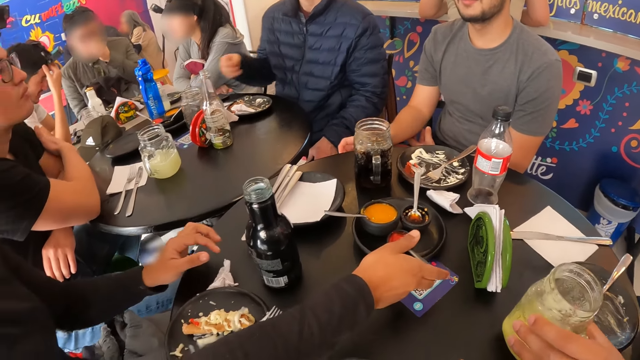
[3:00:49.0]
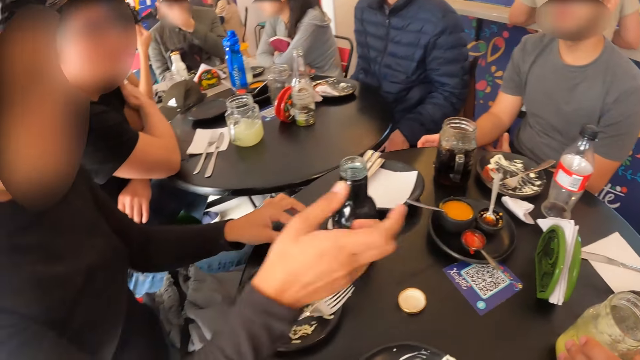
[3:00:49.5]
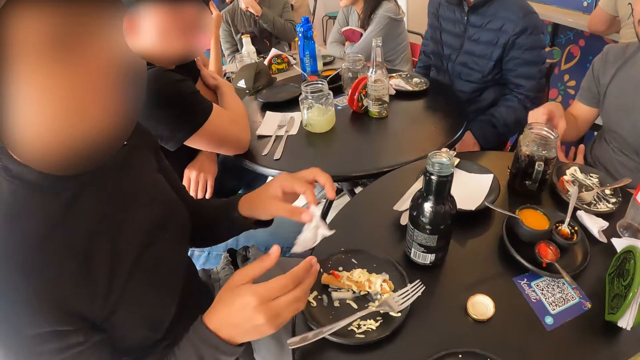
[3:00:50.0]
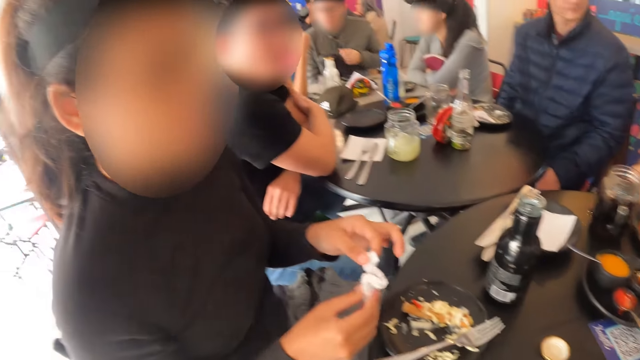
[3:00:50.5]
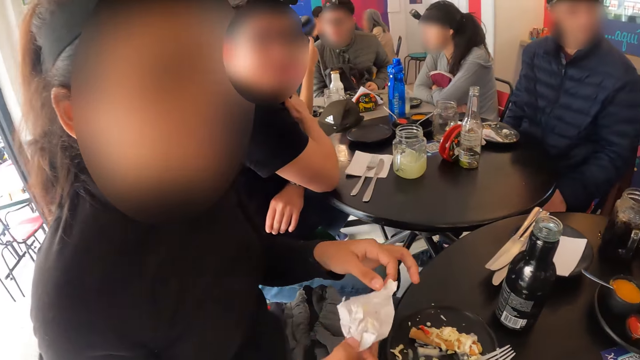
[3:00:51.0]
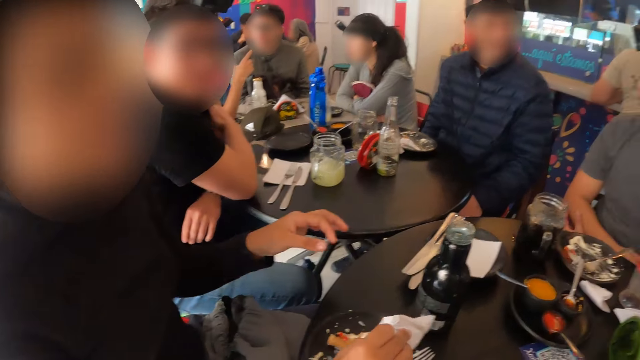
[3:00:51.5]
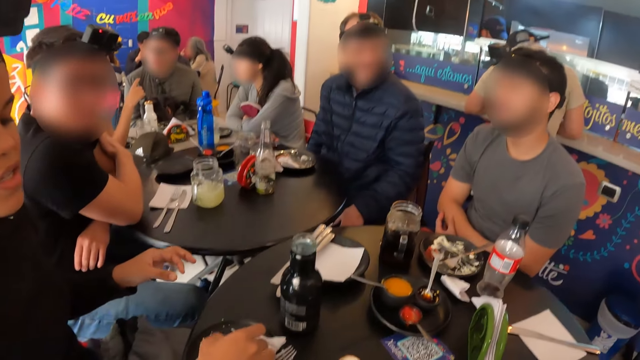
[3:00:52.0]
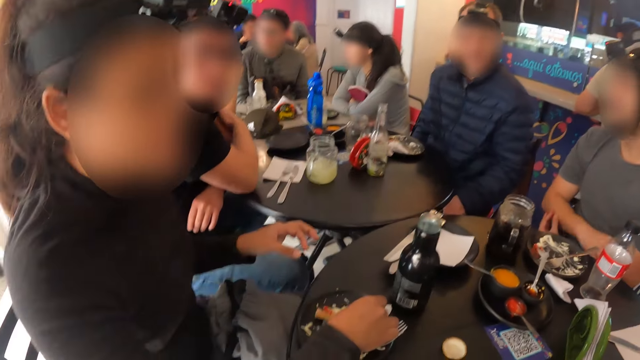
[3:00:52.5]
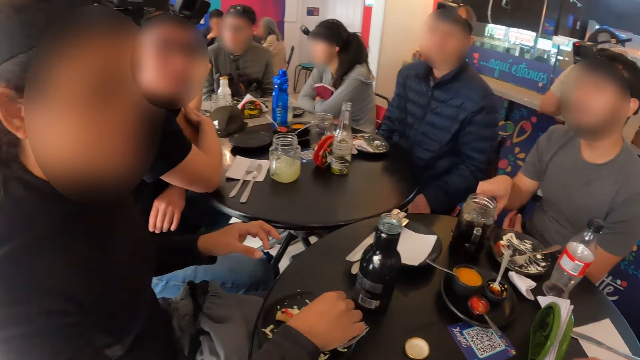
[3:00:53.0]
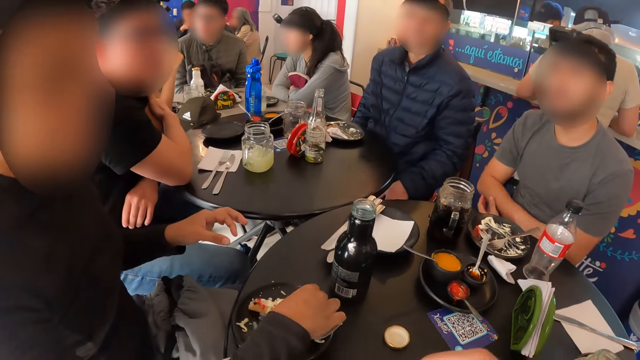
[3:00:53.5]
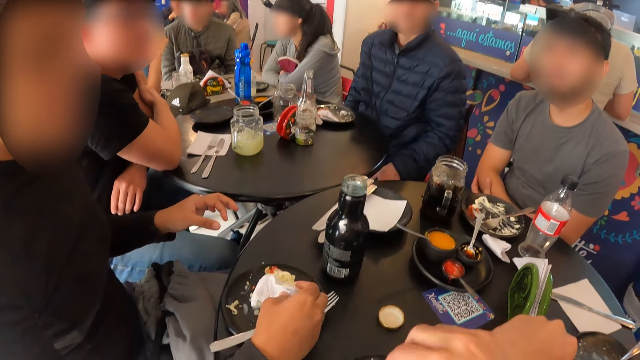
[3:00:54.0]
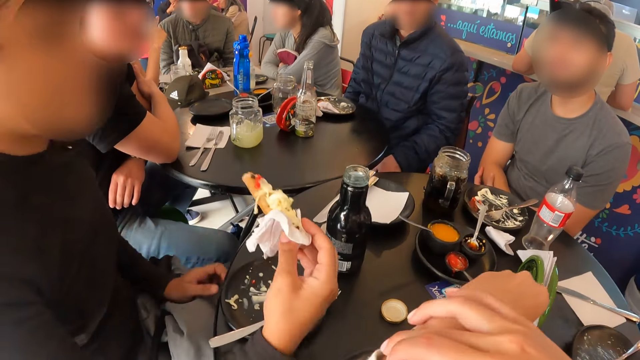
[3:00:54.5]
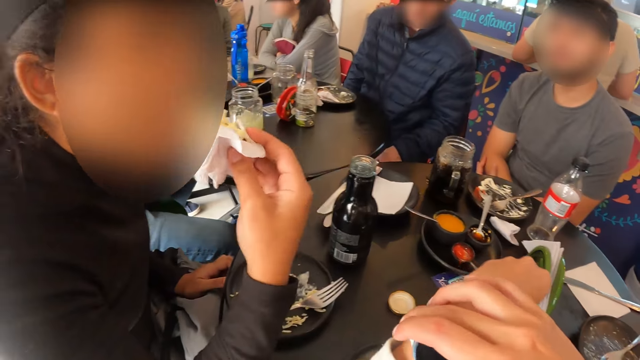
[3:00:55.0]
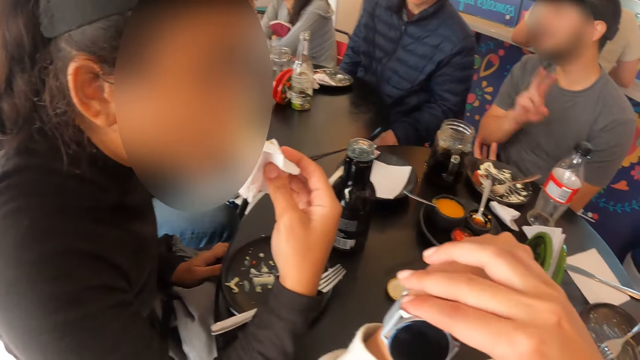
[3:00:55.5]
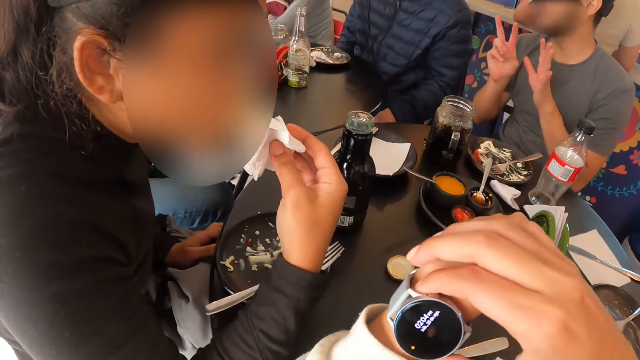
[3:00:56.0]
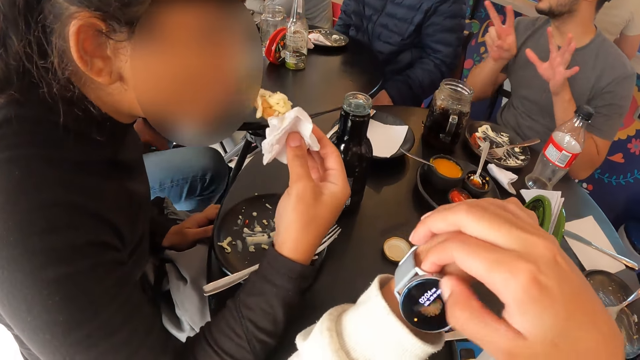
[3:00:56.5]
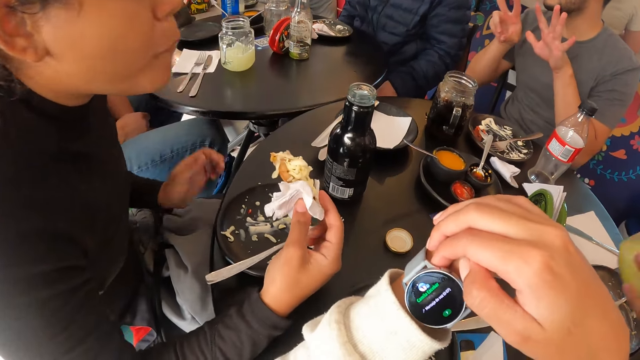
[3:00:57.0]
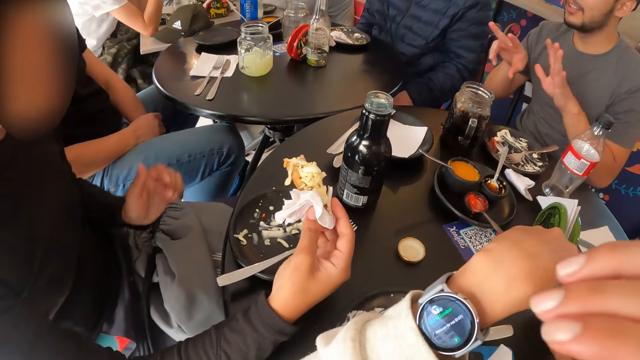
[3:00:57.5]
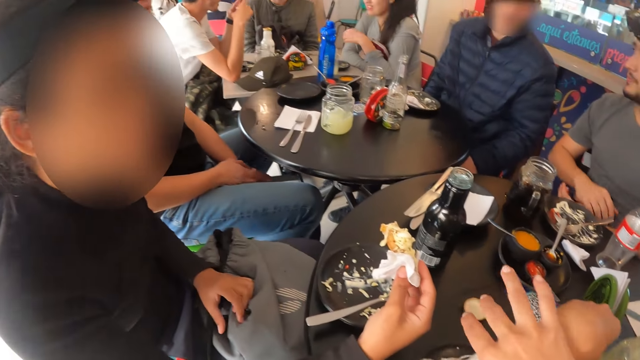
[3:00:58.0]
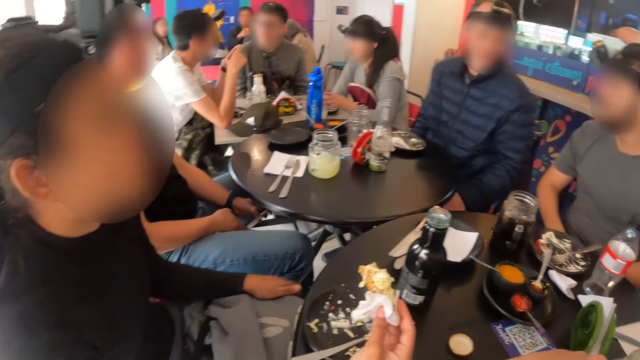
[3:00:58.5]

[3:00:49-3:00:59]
A person puts a glass on the table. A woman drops the spoon in her right hand in the sauce container. A man drops the cup of juice on the table with his left hand. The woman picks the tissue paper or serviette on the table with her left hand. She holds the serviette with both hands. She passes the tissue paper from her left hand to her right hand. She stretches the serviette, gestures at the camera wearer, and scoops food on the plate. Another person gestures. The man picks the cup of juice on the table with his left hand. The woman picks the tacos on the plate with the tissue paper in her right hand. She holds the snack. The camera wearer adjusts a wristwatch or hand watch in his left hand with his right. The woman eats the tacos in her right hand. The other person gestures. The camera wearer operates the wristwatch in his left hand with his right. He looks at the hand watch and clicks on the hand watch. The man puts the glass on the table.

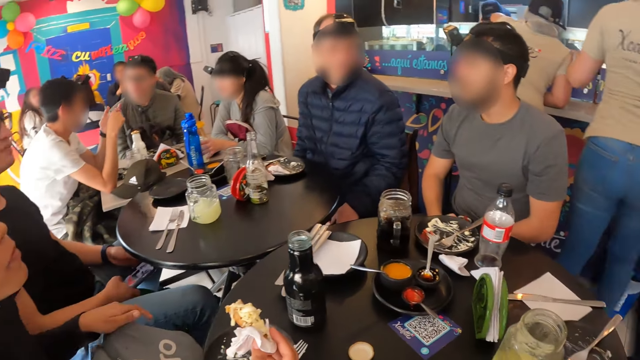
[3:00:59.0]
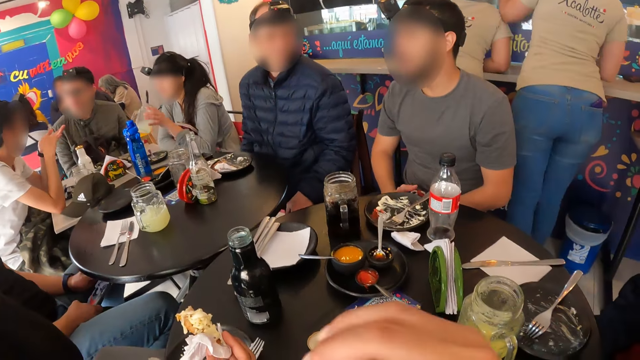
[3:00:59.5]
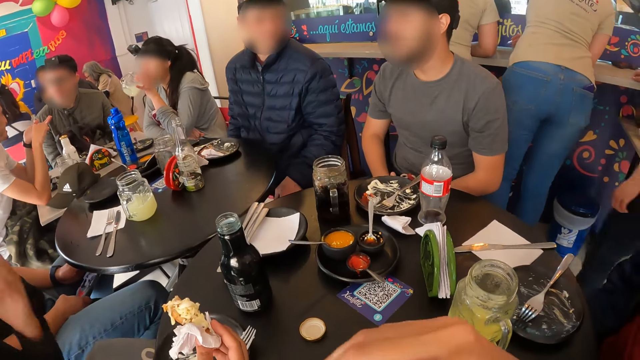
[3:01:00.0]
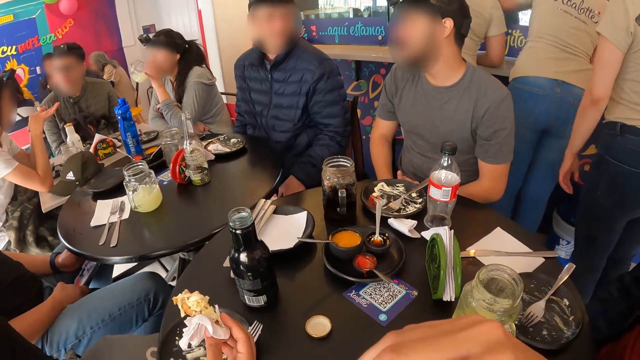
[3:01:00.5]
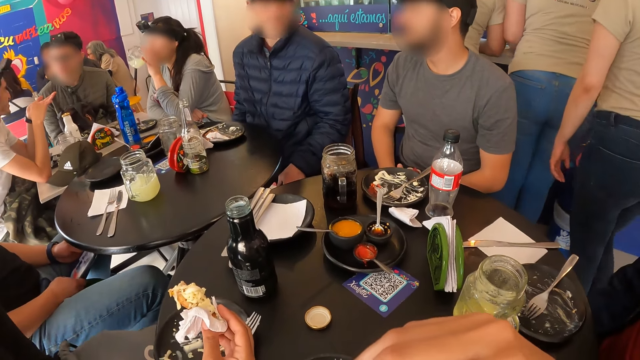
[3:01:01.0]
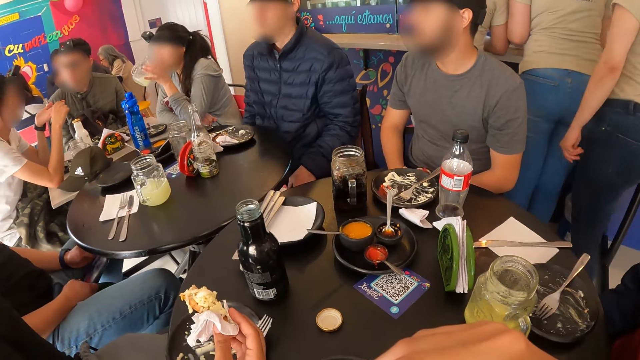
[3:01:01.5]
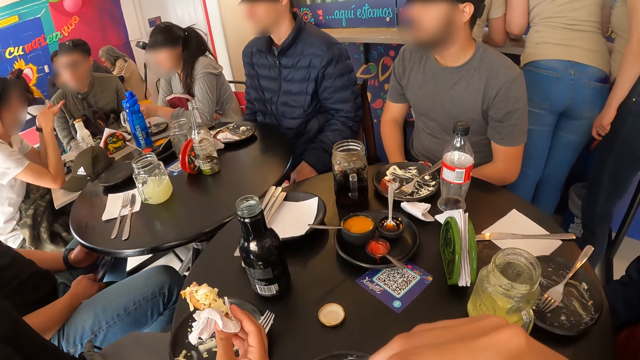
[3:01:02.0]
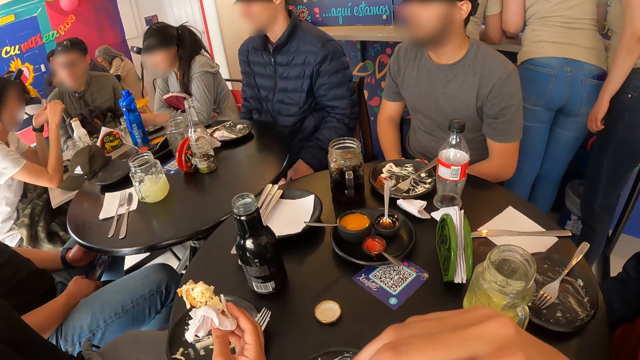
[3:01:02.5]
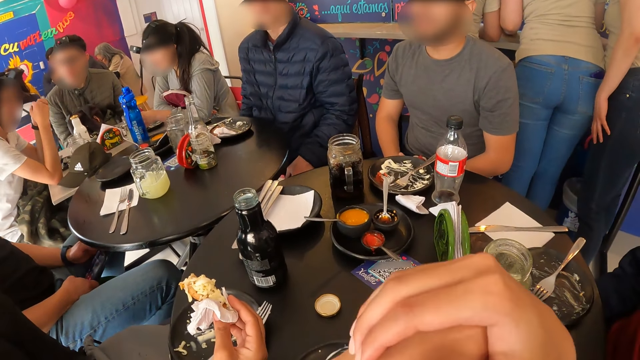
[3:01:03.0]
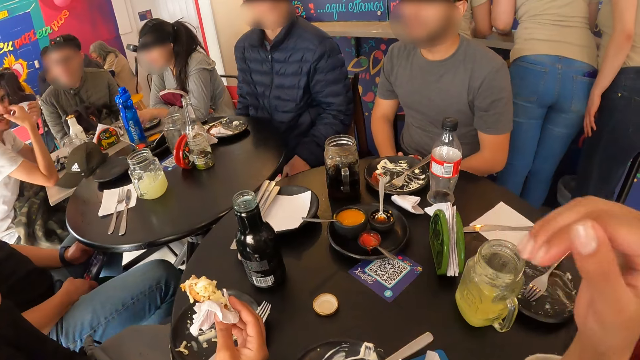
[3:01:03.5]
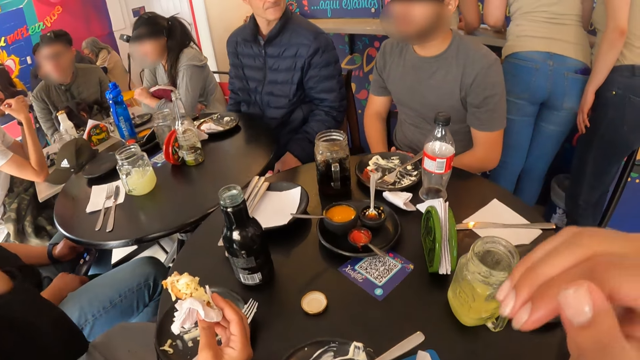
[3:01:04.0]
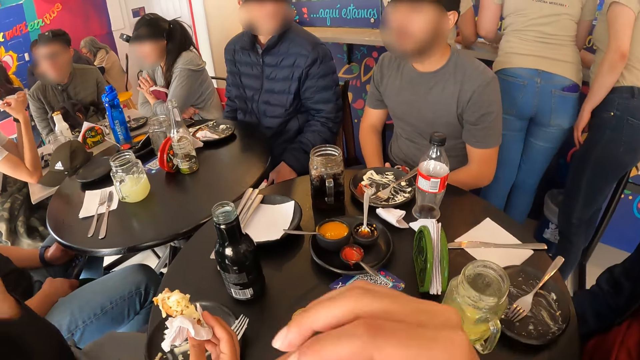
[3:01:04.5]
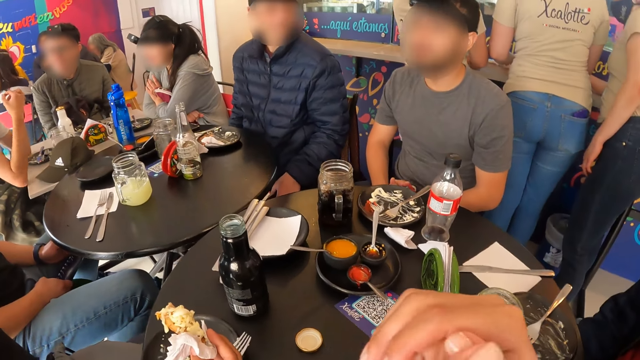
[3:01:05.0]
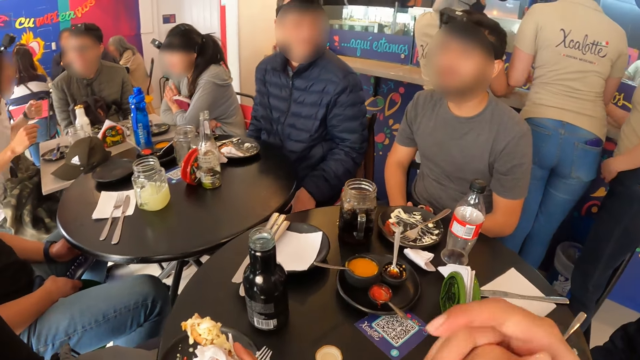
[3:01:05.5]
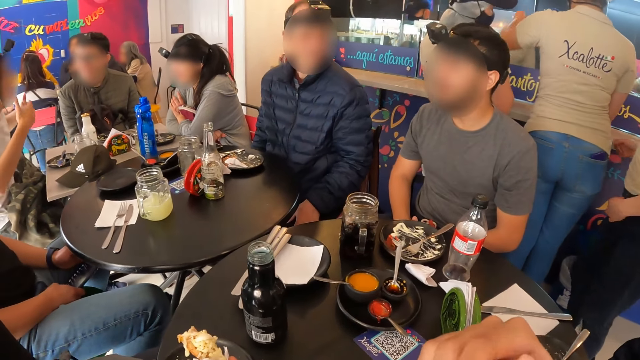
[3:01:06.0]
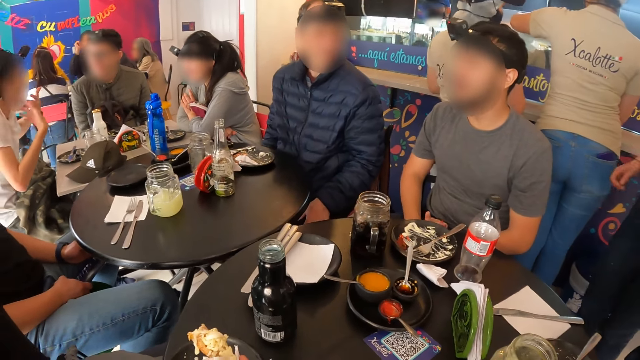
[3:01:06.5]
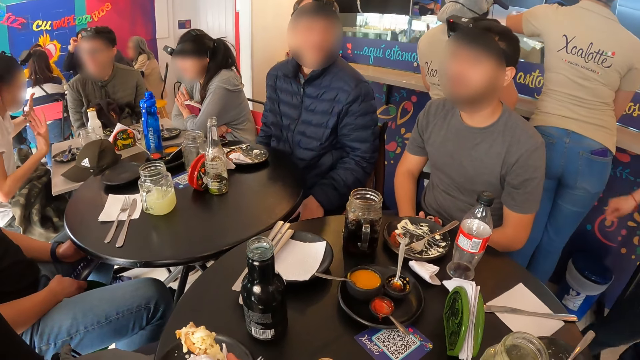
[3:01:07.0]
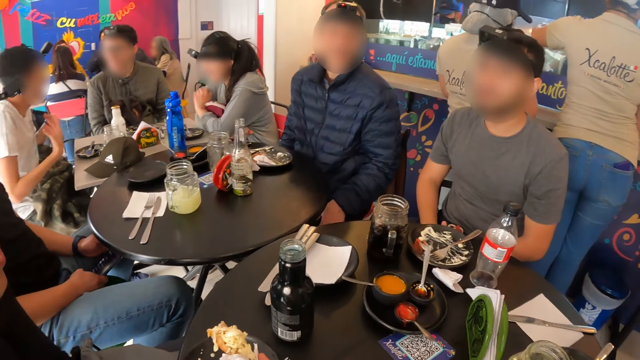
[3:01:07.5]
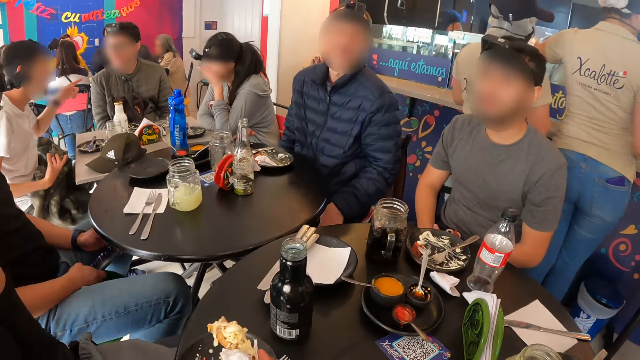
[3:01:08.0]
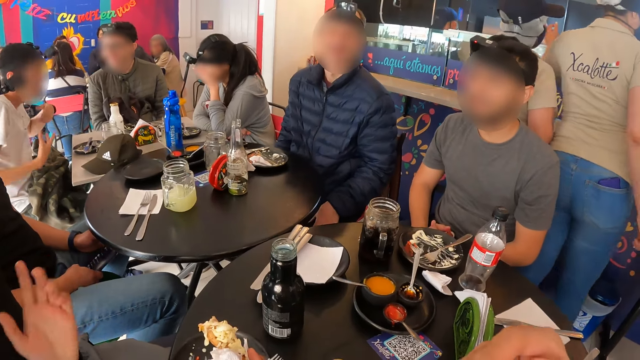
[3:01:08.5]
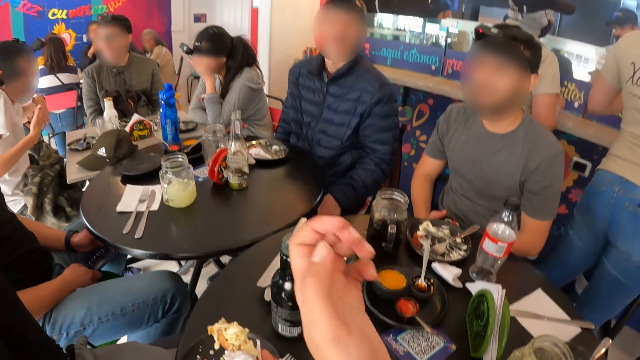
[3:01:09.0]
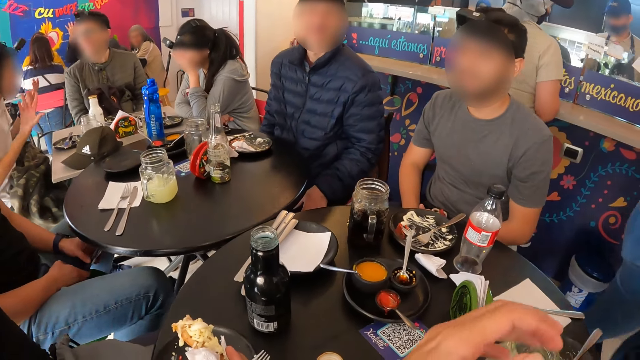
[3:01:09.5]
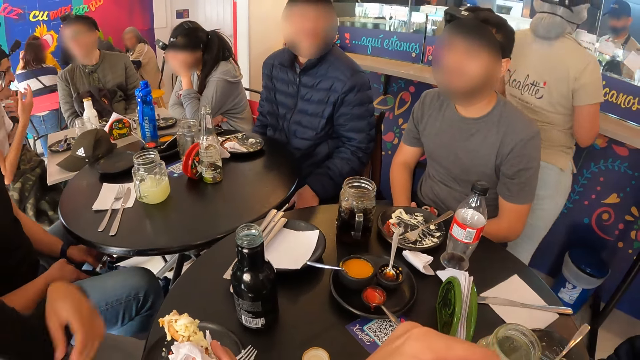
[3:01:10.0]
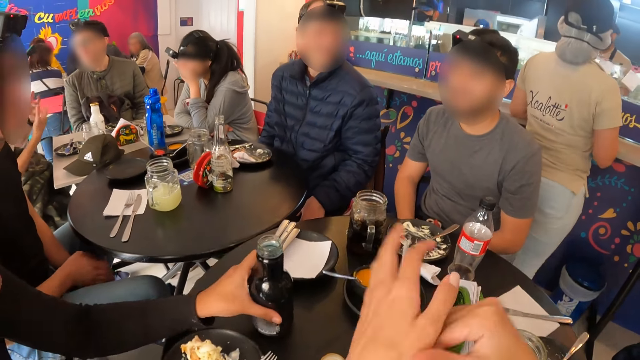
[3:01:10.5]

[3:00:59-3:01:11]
A woman adjusts a bag or clothes on her lap with her left hand. Another woman picks the cup of juice on the table with her right hand. The first woman touches her face. A person holds a glass of juice. The second woman drinks the juice in the cup of juice in her right hand. Another person gestures. The second woman drops the cup of juice on the table with her right hand. The camera wearer adjusts a hand watch. The second woman touches her face. The camera wearer looks around. The first woman gestures. The camera wearer gestures. The first woman picks the bottle of soda on the table with her left hand.
